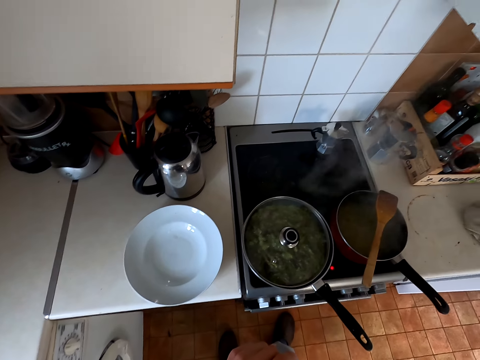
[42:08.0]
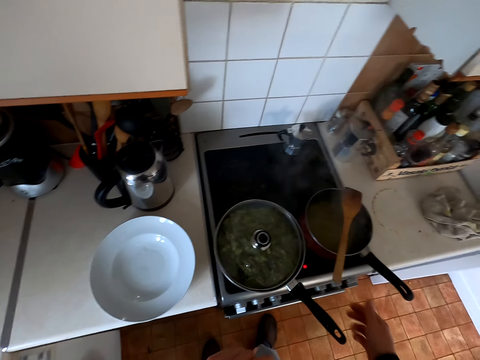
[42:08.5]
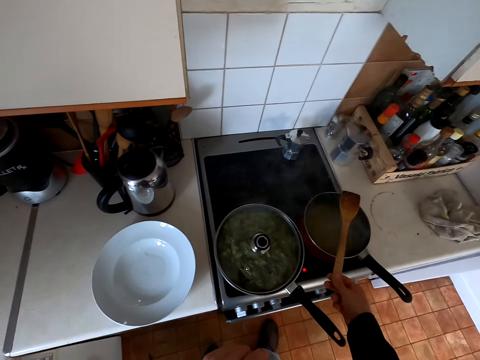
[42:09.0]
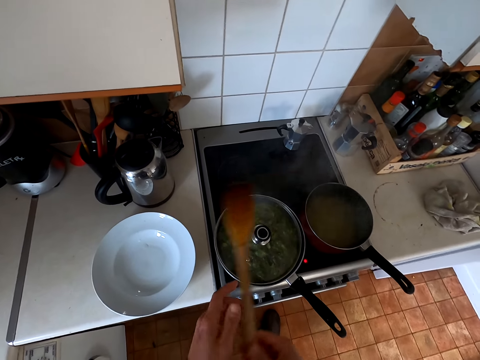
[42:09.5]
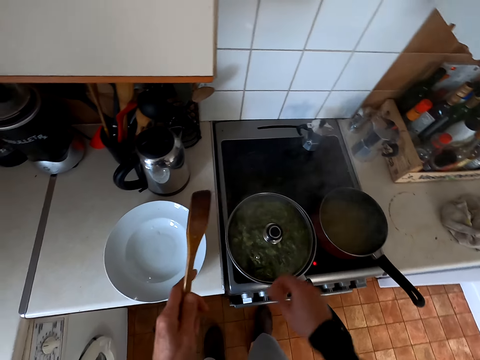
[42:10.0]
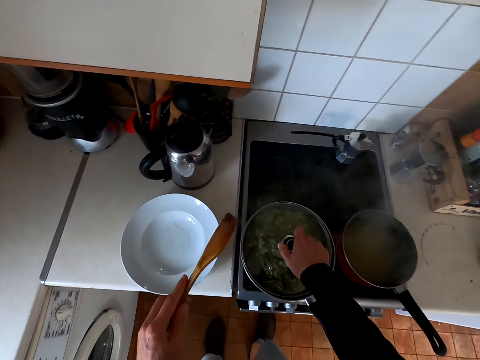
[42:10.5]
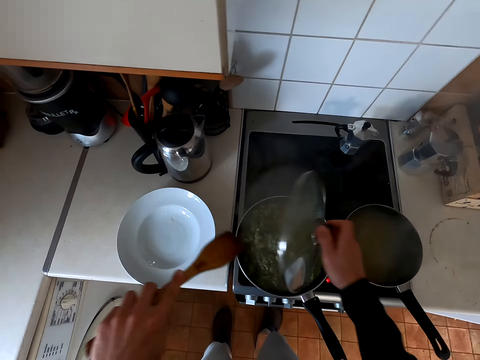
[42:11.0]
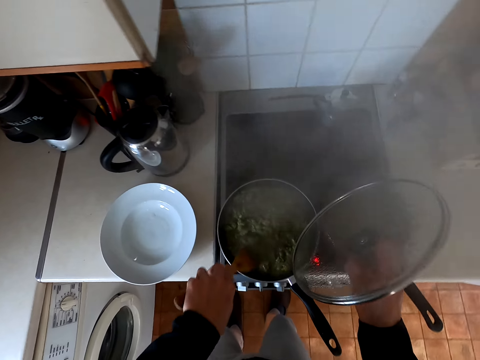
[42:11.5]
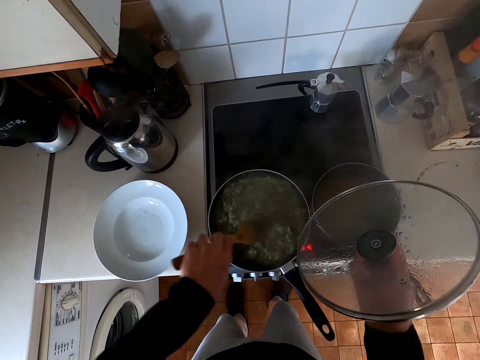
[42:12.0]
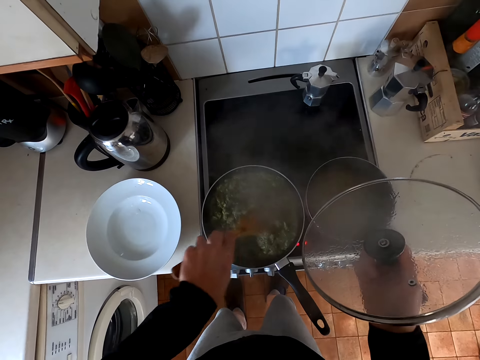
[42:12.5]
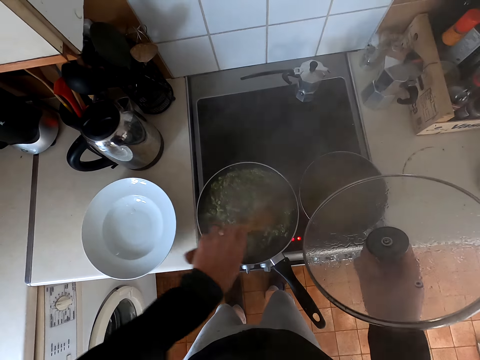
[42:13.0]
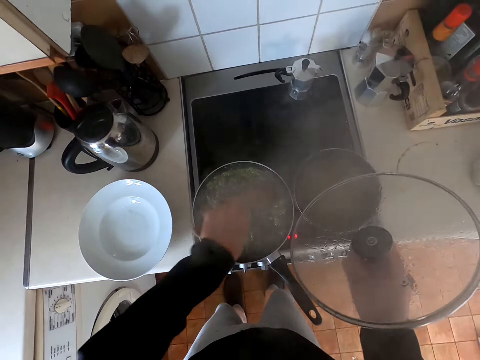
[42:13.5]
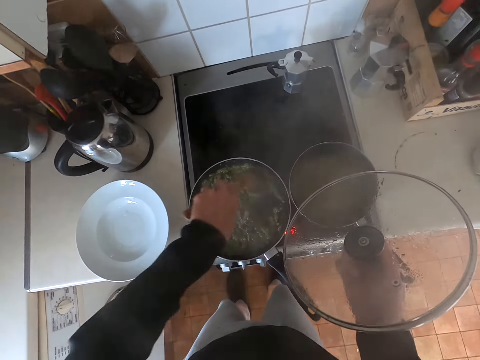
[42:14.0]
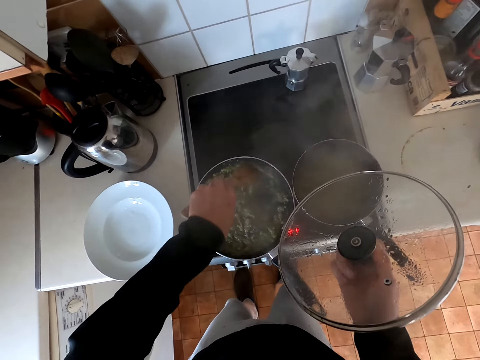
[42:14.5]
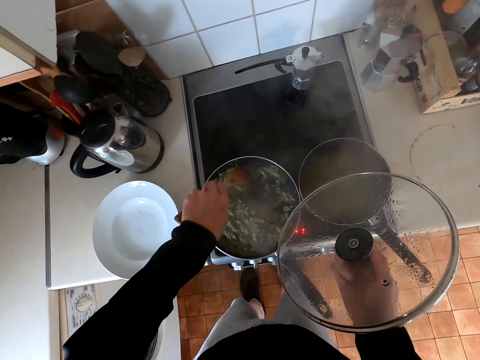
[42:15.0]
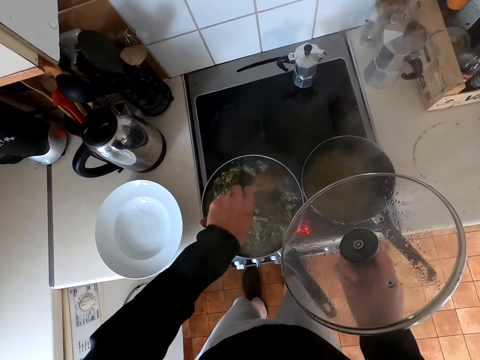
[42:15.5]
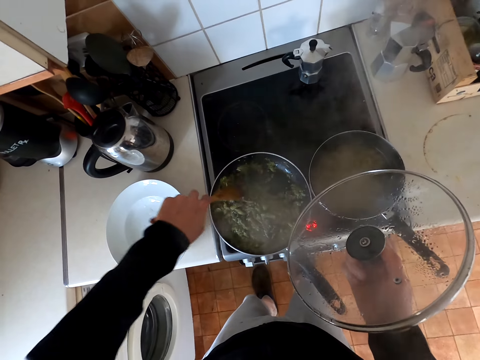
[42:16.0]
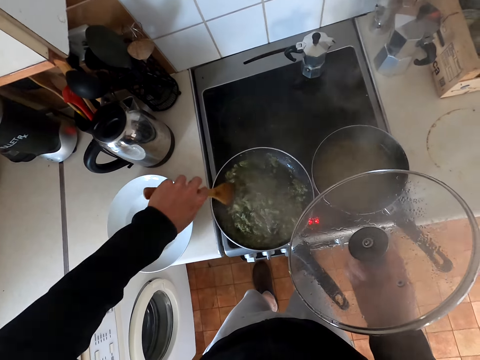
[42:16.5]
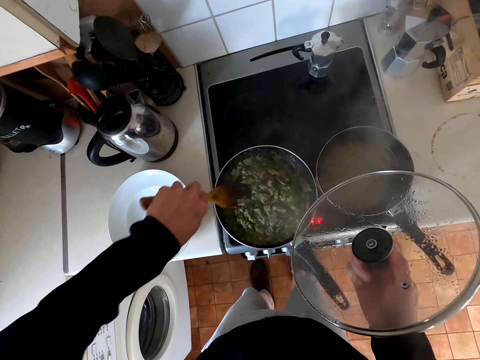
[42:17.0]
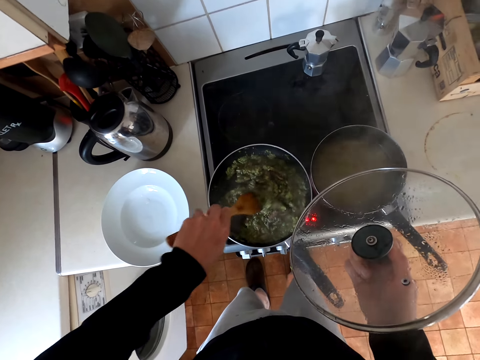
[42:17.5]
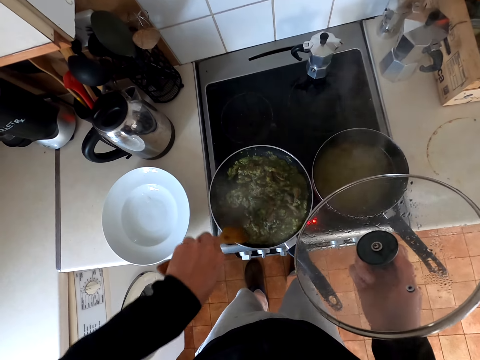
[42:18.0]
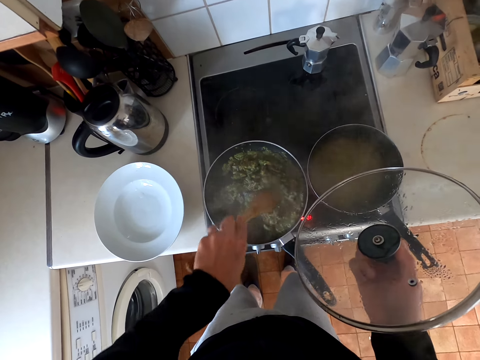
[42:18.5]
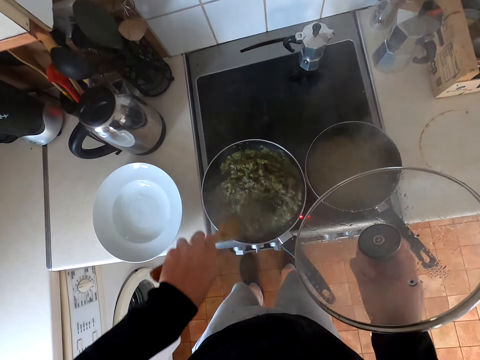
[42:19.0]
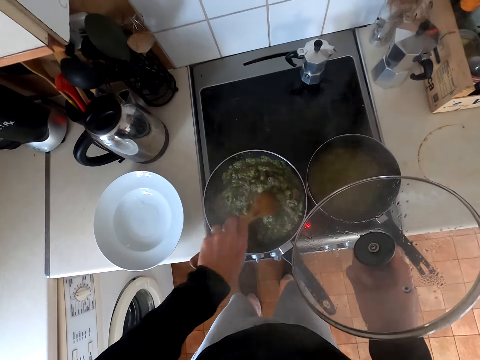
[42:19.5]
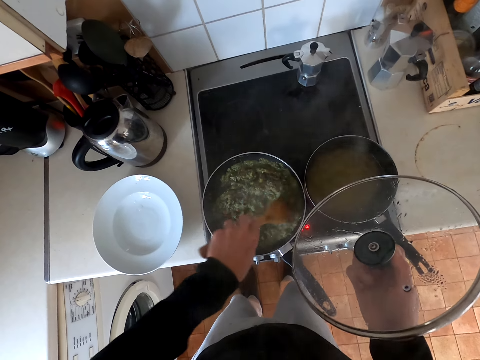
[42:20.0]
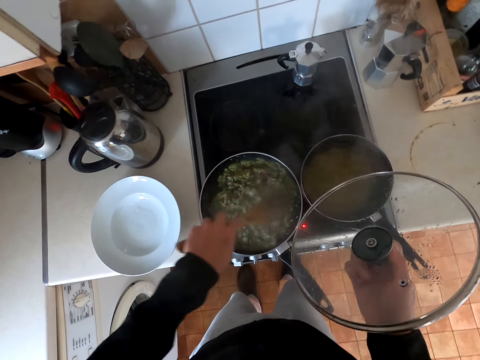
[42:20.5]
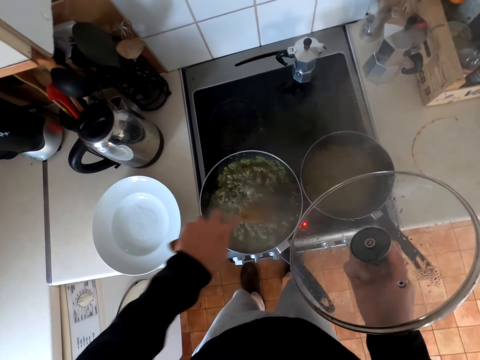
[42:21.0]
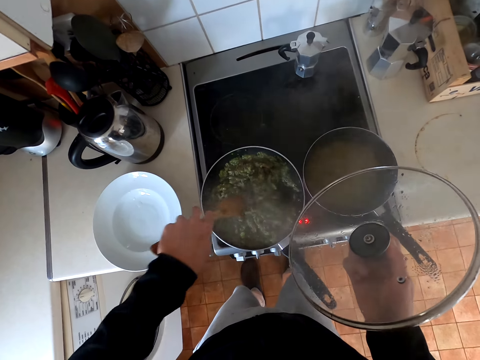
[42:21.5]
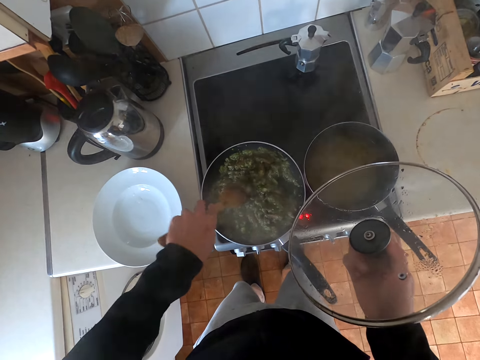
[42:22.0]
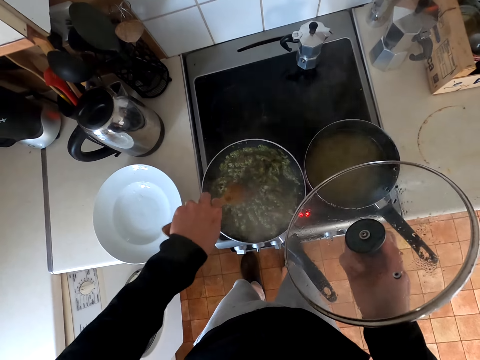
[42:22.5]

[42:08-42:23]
The camera wearer picks the wooden spoon from the cooking pot. They open the cooking pot lid. They stir the veggies in the cooking pot with the wooden spoon.

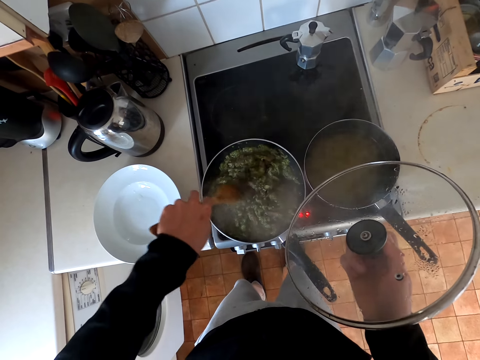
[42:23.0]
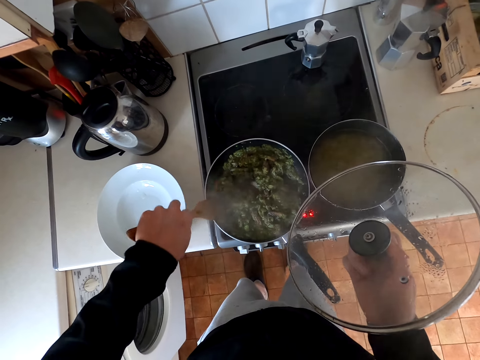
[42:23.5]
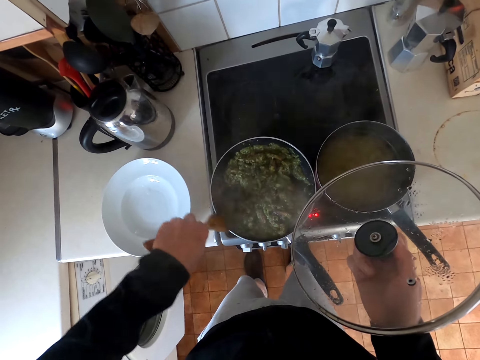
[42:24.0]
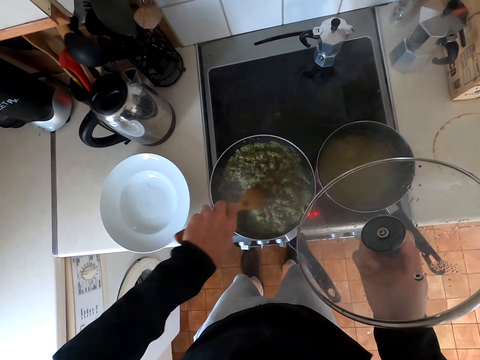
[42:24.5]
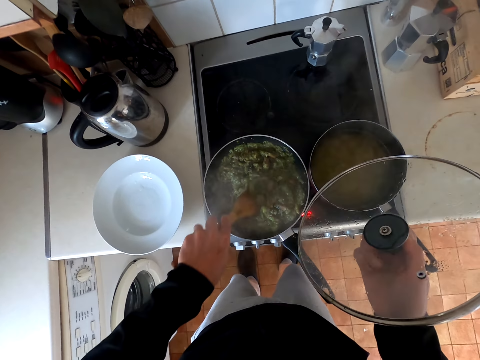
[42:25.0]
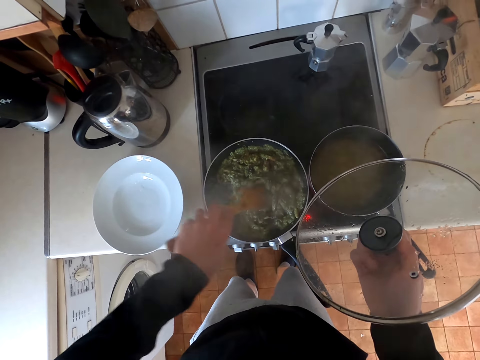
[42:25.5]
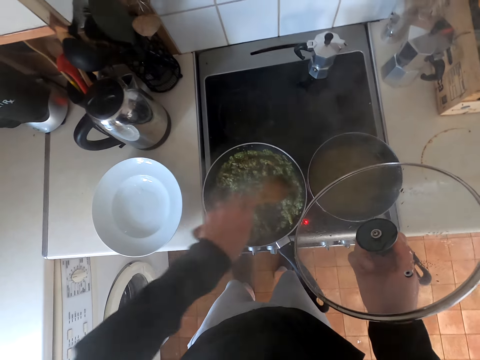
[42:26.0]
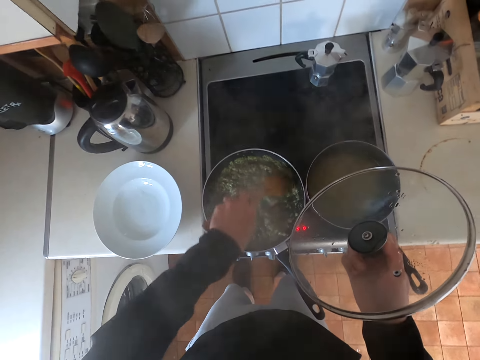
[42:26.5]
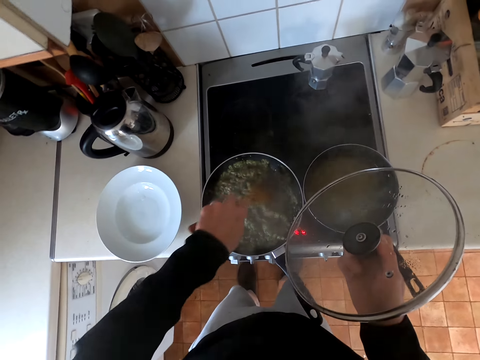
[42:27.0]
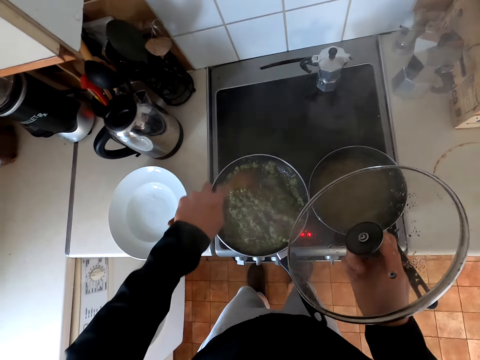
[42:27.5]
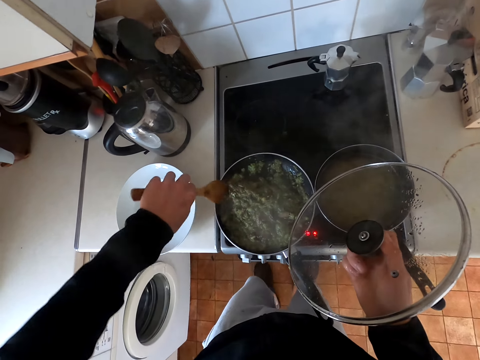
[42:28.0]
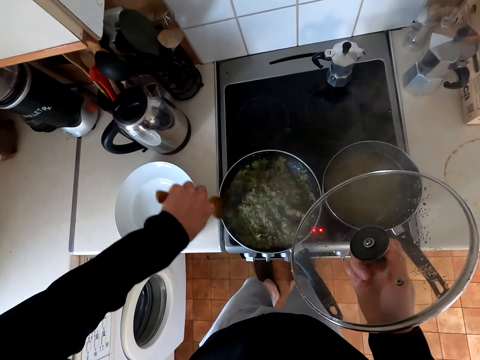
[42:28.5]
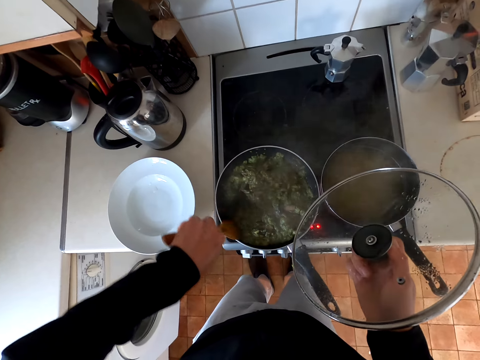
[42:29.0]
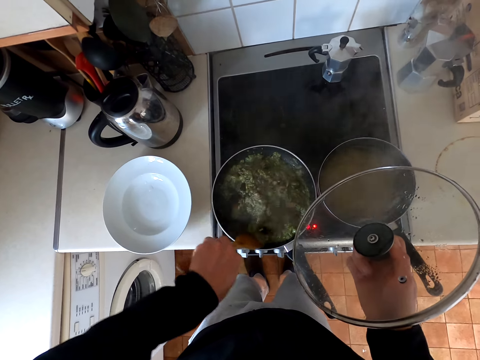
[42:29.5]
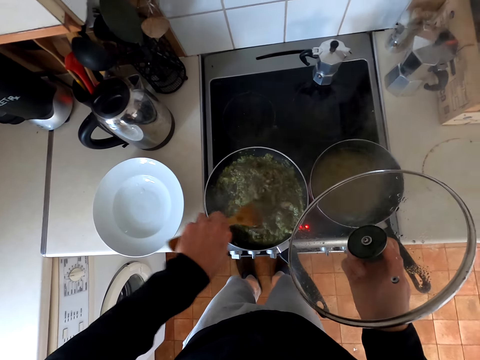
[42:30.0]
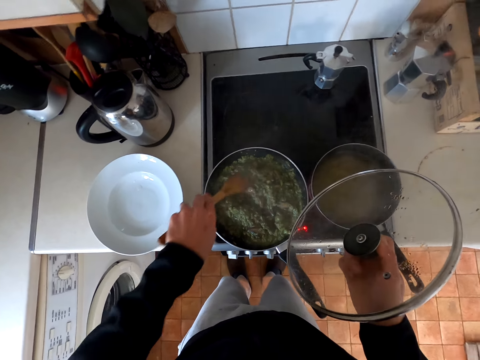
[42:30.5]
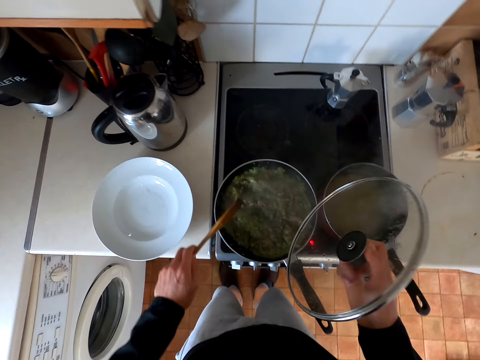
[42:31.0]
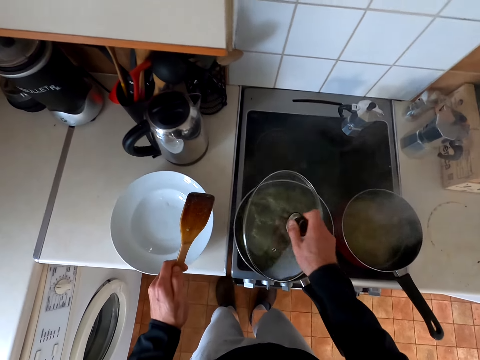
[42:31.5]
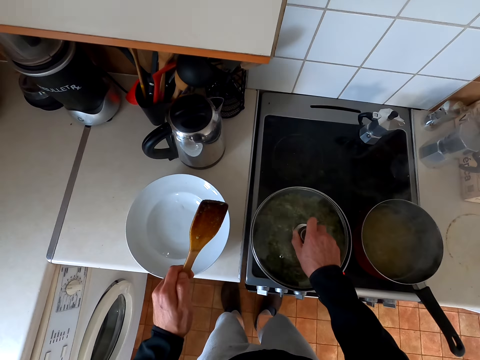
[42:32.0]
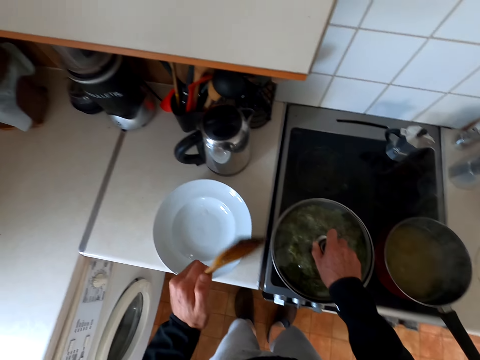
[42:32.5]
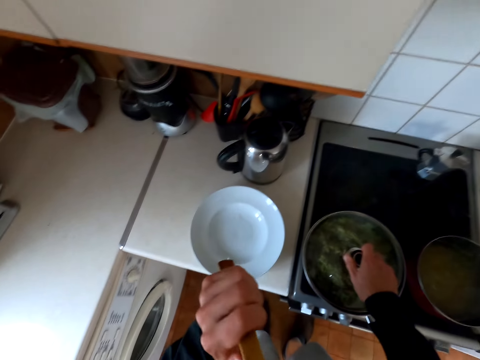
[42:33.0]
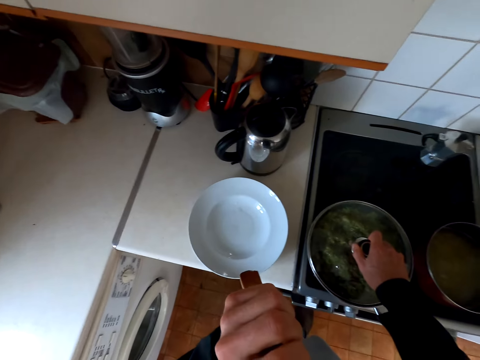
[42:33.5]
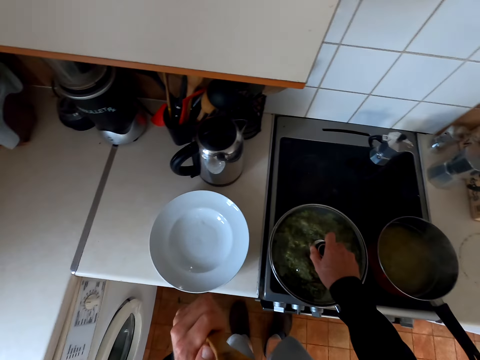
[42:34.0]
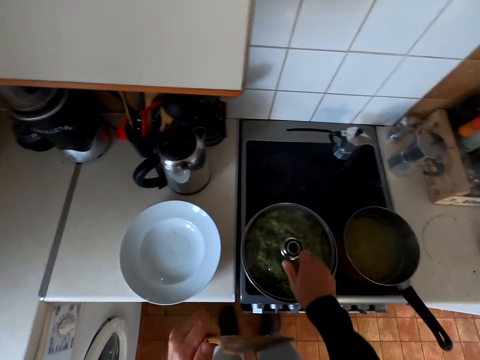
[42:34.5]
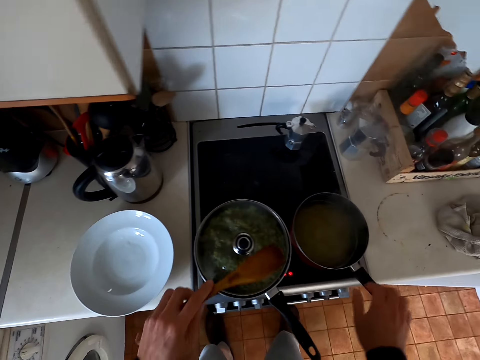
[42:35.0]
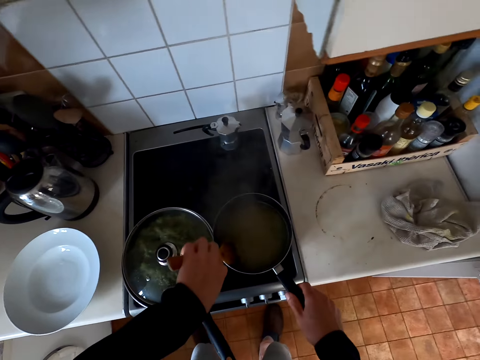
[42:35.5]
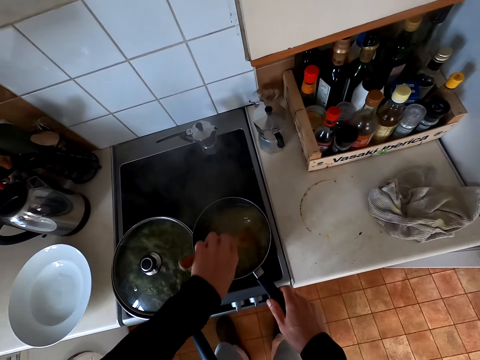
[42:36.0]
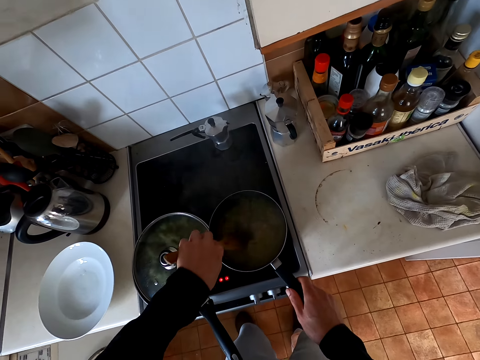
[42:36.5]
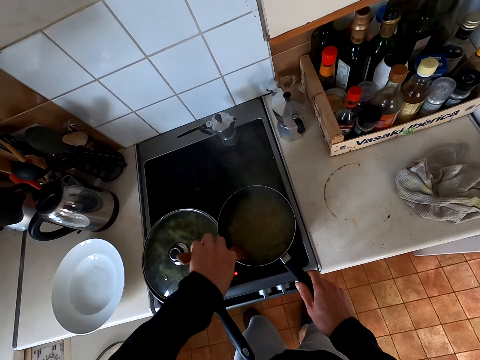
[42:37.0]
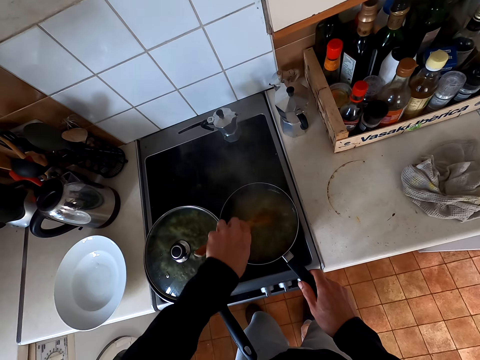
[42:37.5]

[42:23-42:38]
The camera wearer covers the cooking pot with the lid. They stir the macaroni in the cooking pot with a cooking spoon.
